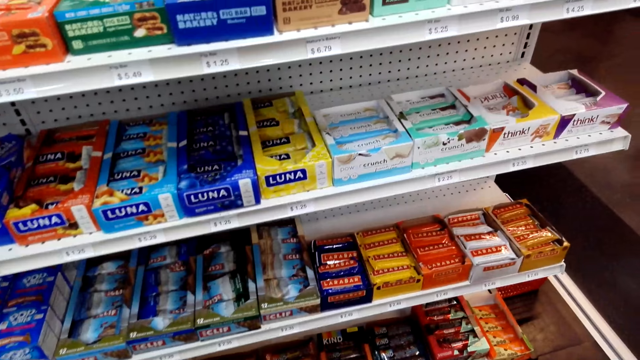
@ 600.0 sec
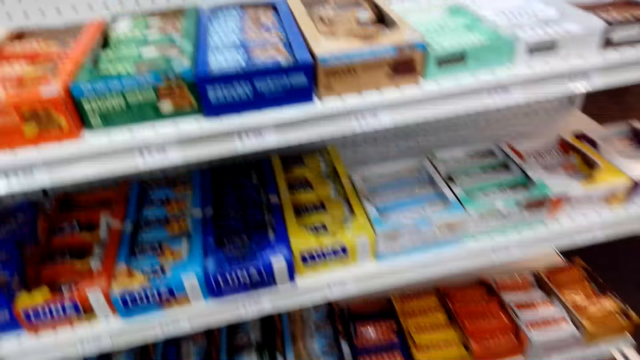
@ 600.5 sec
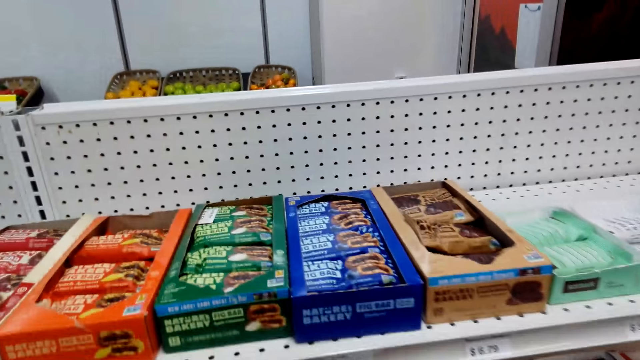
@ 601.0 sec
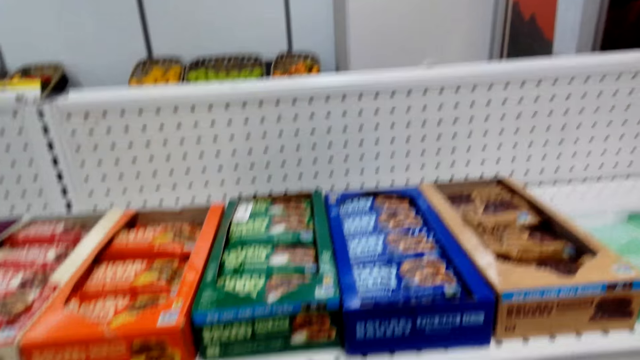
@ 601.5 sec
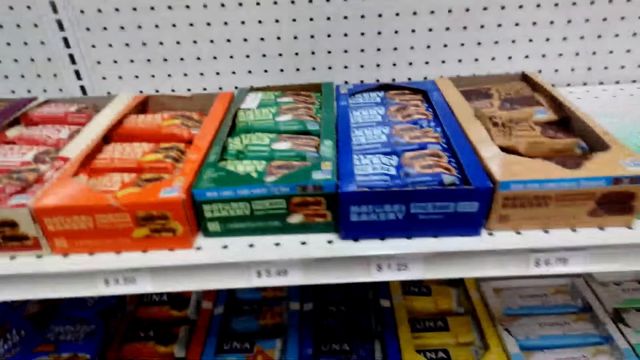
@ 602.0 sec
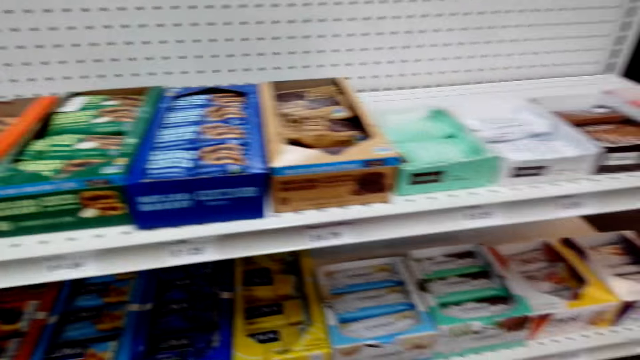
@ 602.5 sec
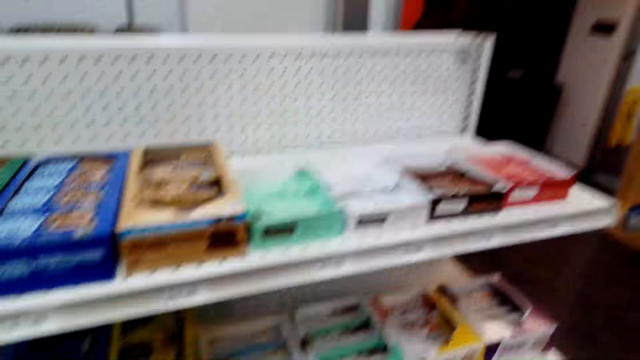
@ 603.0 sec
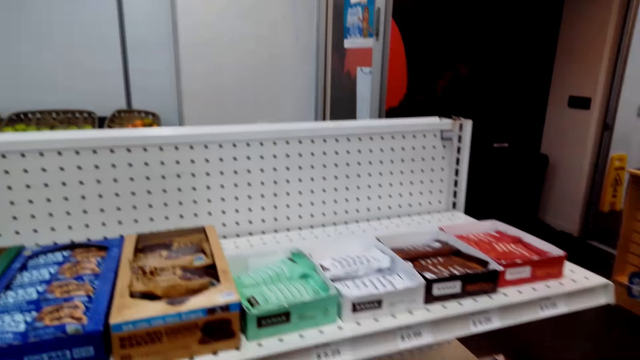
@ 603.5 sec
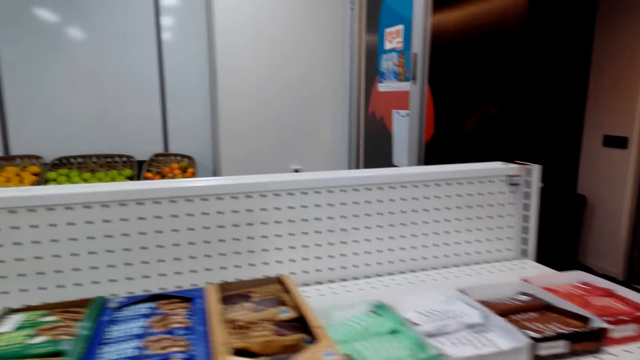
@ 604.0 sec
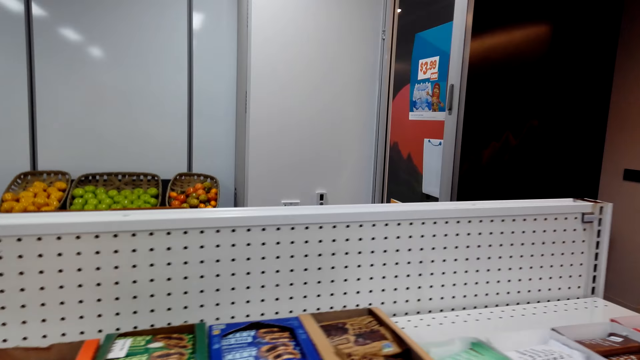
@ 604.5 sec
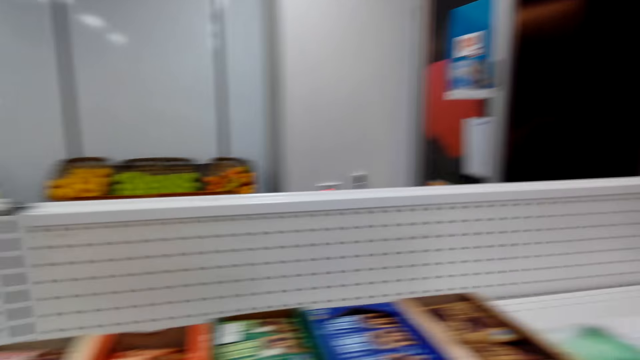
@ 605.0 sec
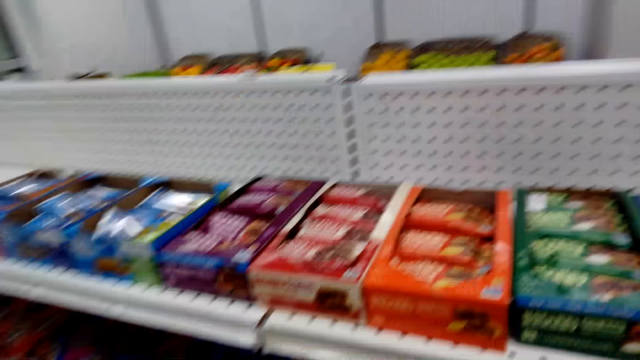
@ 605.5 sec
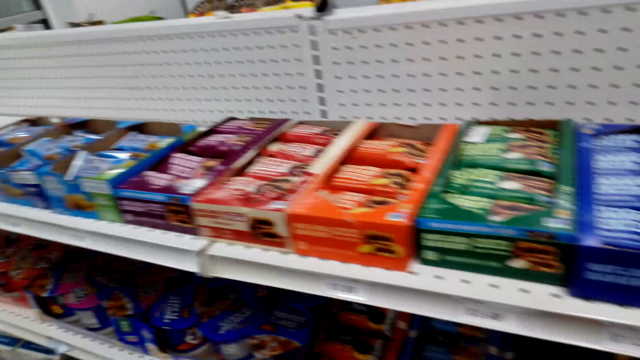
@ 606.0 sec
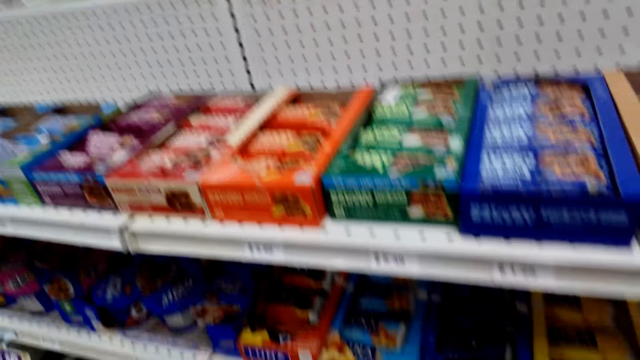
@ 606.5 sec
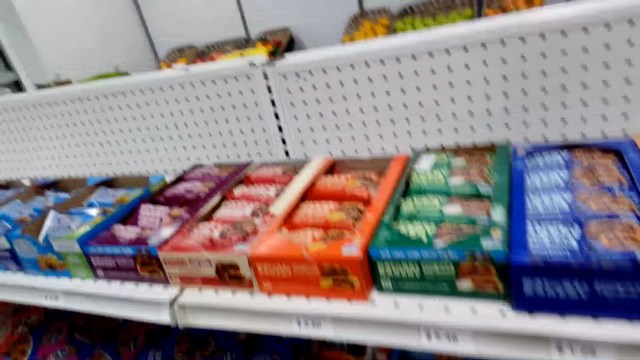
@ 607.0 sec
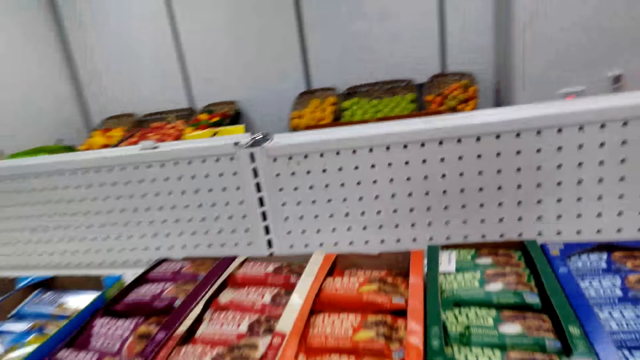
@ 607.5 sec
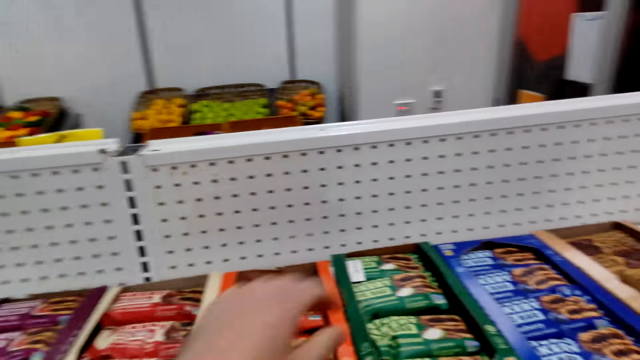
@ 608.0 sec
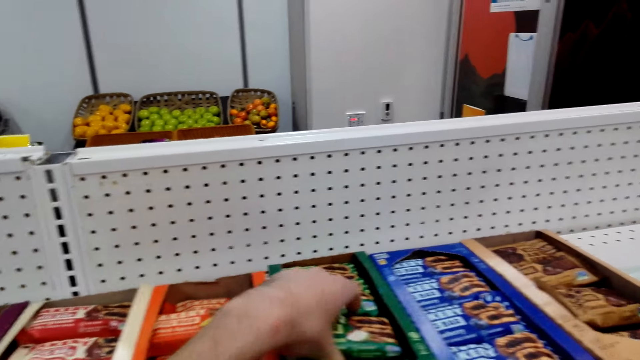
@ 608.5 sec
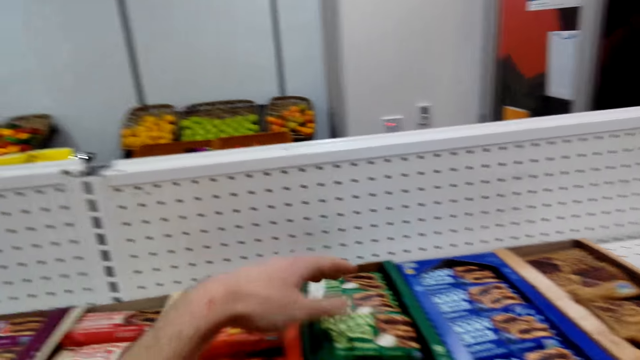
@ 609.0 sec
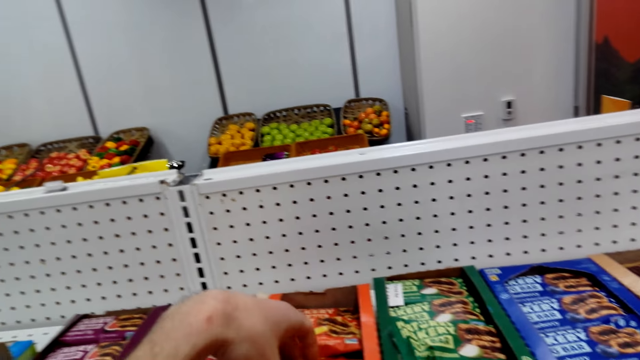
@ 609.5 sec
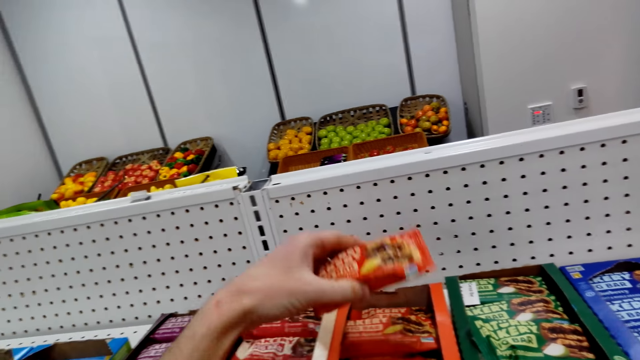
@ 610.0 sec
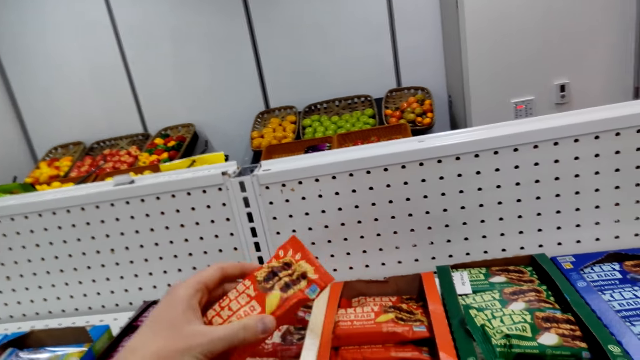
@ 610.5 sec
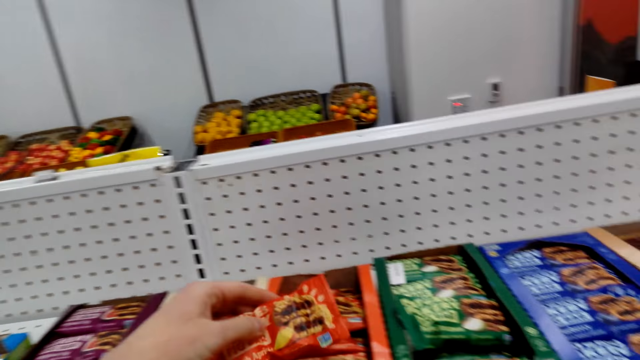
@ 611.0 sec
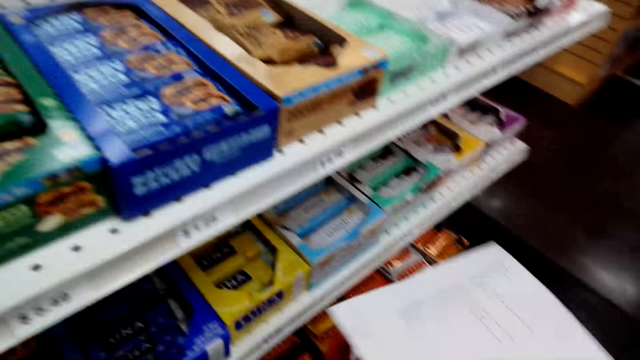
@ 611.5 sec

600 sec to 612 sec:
The camera wearer picks a snack or snack bar from the shelf.

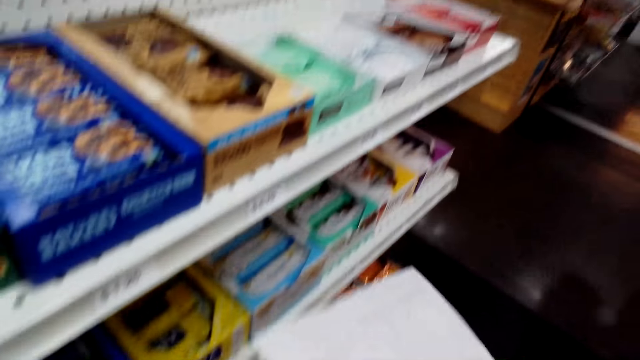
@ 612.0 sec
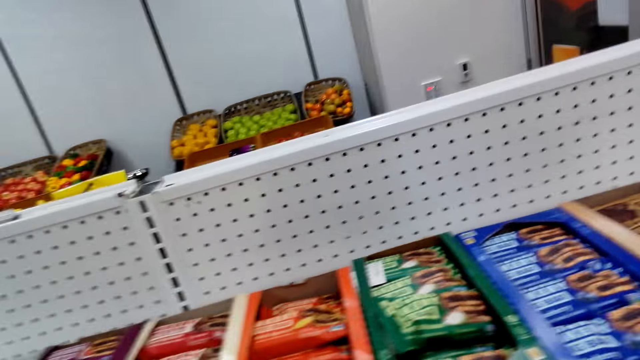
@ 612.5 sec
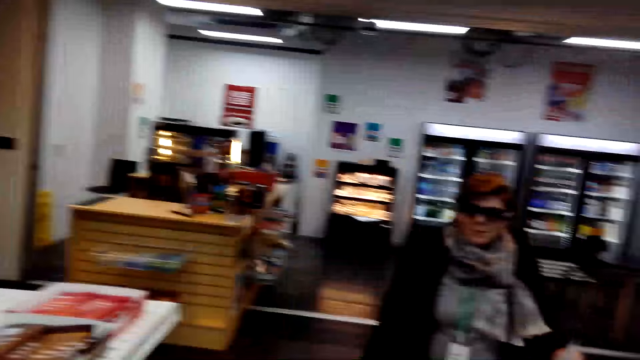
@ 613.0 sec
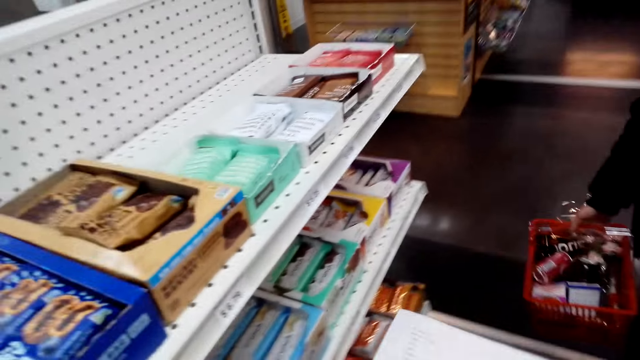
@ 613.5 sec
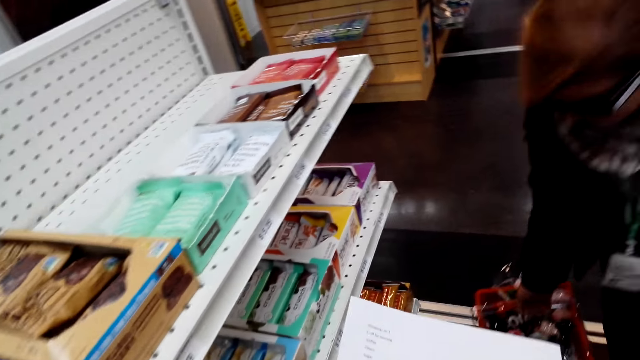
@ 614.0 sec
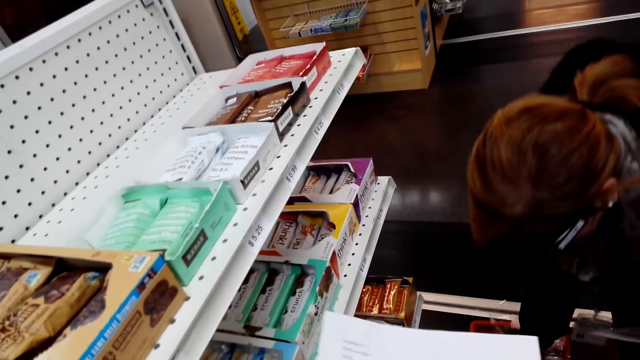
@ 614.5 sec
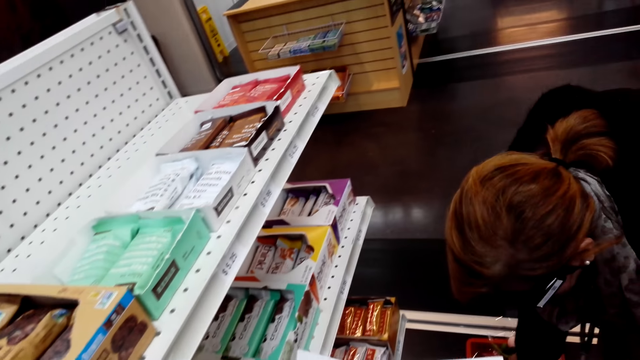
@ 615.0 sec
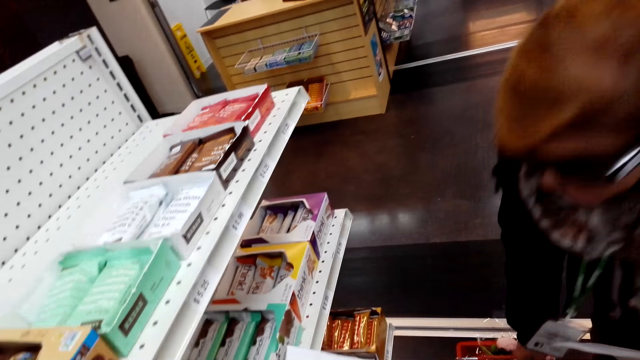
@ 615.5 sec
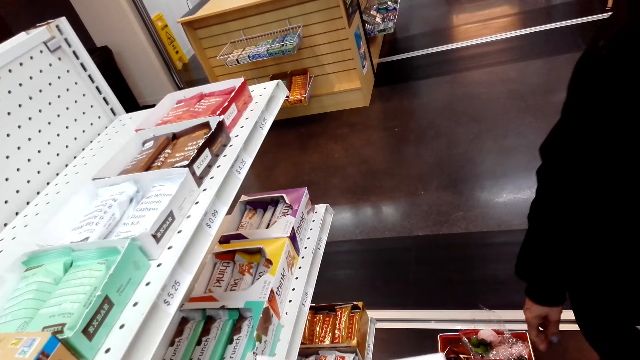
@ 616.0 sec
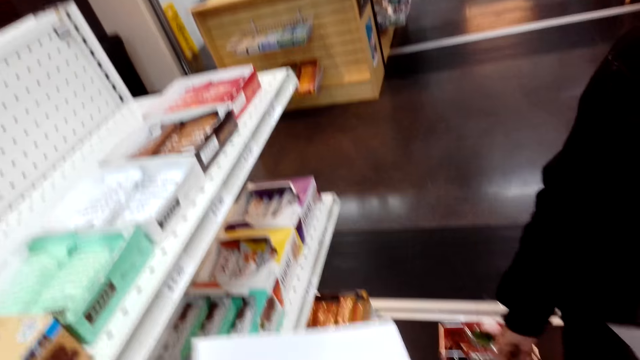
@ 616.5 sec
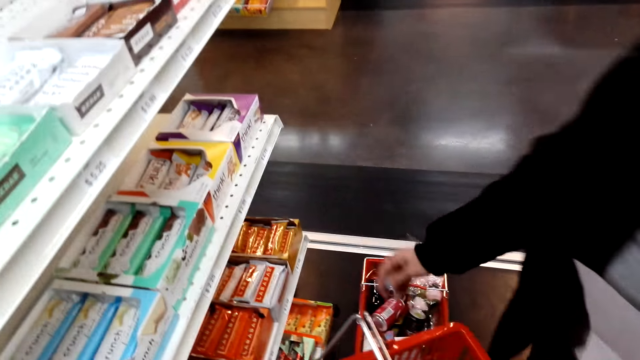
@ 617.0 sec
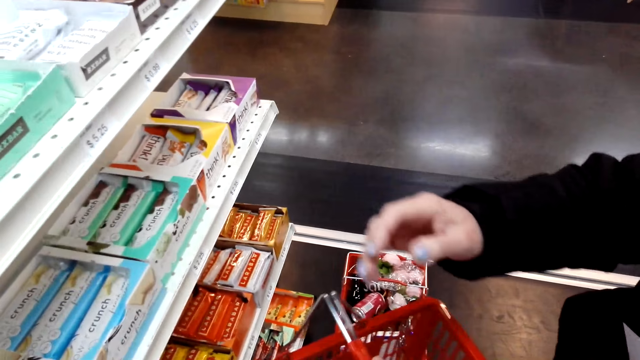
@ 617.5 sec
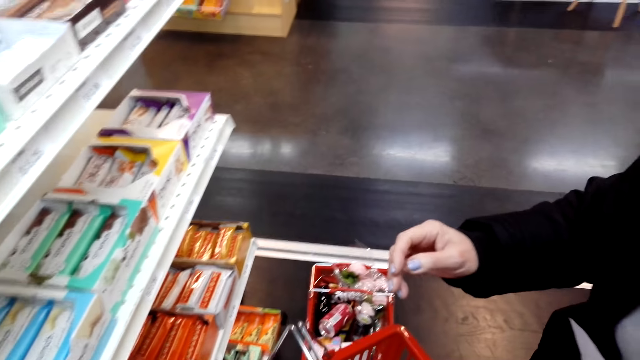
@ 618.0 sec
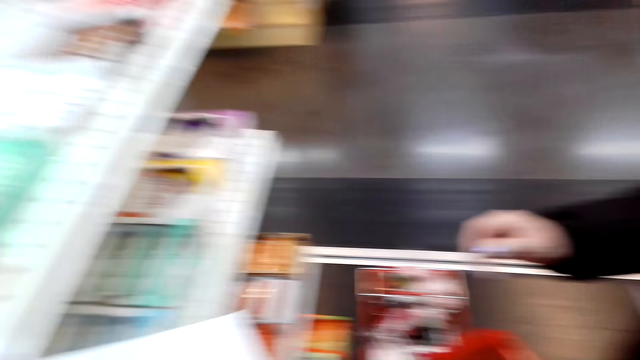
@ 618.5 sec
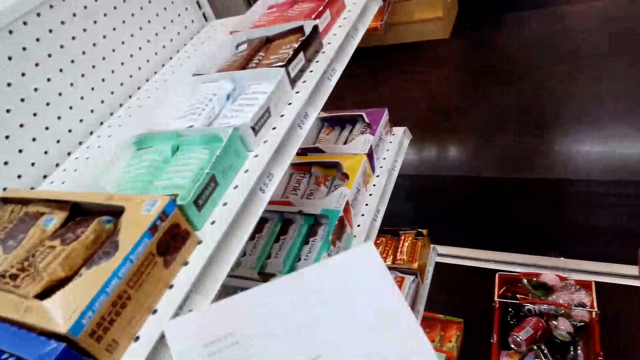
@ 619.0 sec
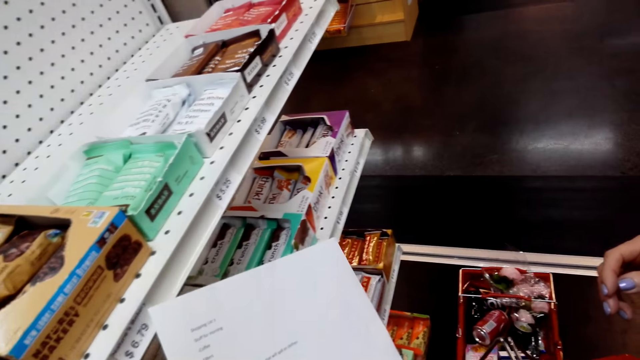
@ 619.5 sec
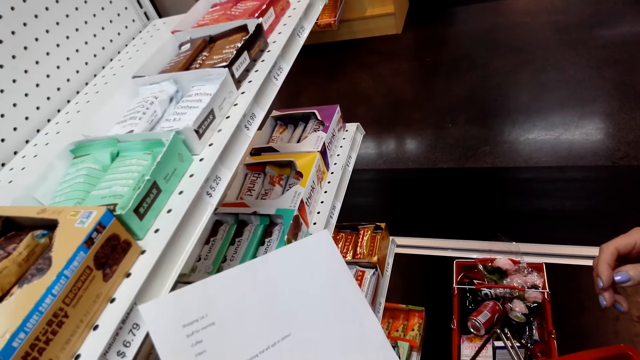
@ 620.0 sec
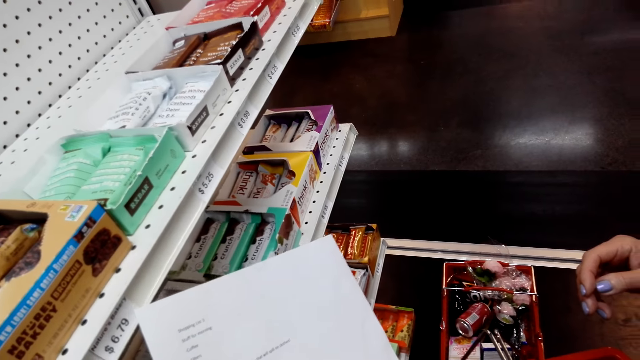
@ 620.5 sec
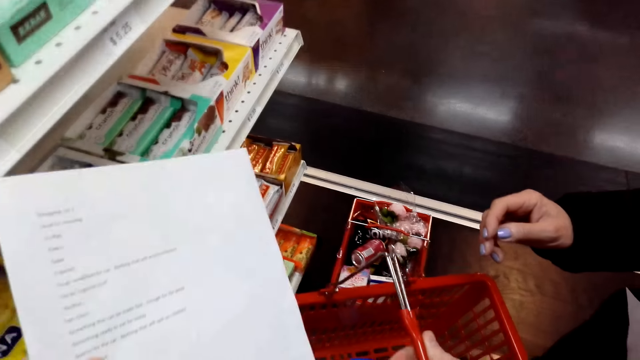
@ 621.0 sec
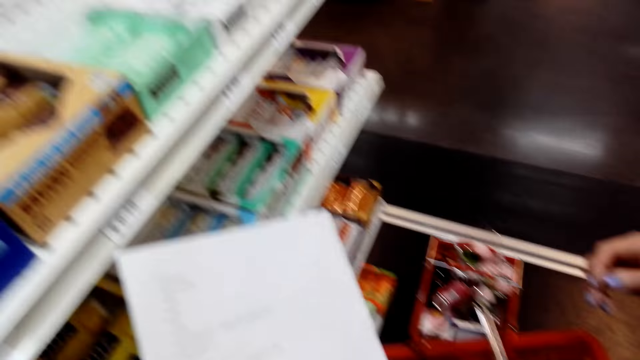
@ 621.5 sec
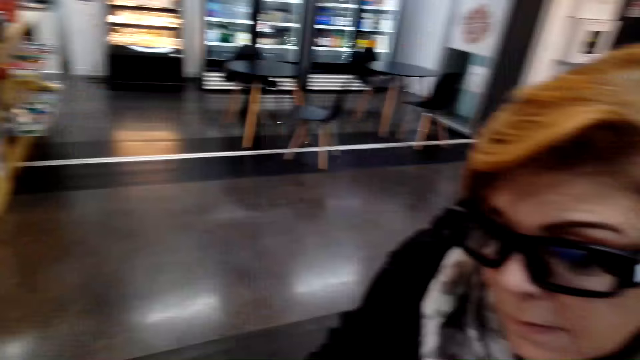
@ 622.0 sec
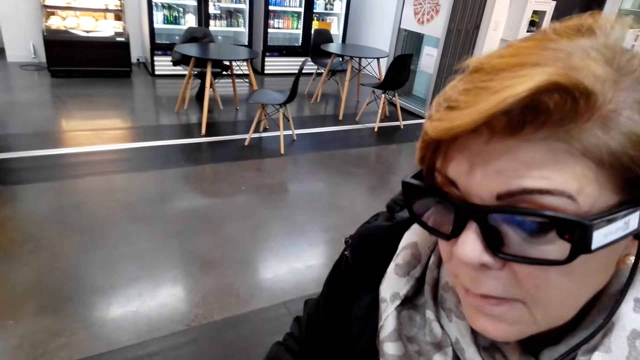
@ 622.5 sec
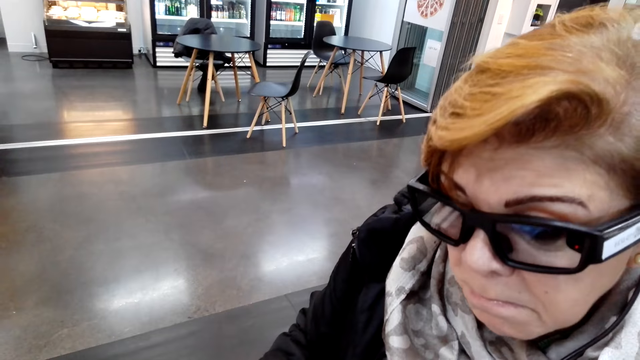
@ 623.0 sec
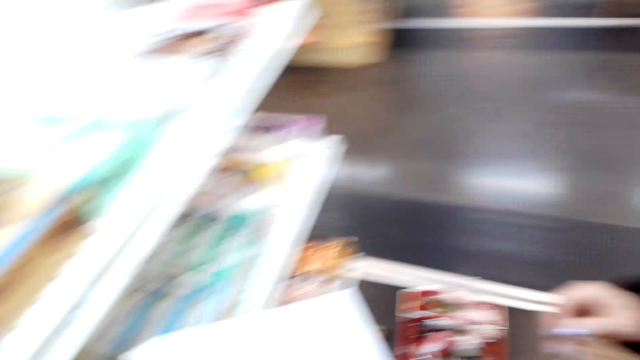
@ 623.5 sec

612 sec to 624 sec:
The camera wearer holds a shopping basket and printed paper. They put the snack bar in the shopping basket. They turn their head to the right. They hold the printed paper and converse with a woman. The woman puts the shopping basket down. The camera wearer holds the printed paper and reads the printed paper. They converse with the woman and hold the shopping basket and printed paper. They read the shopping list. They hold the shopping basket at hand. They converse with the woman.
